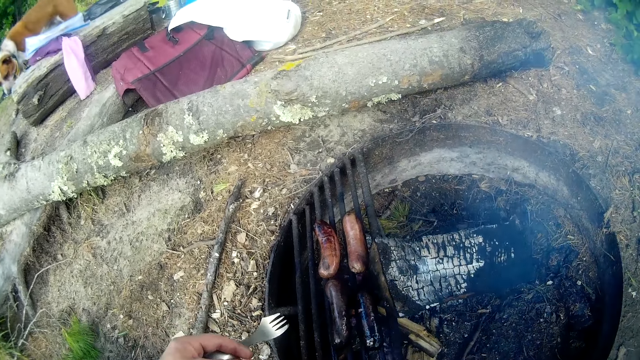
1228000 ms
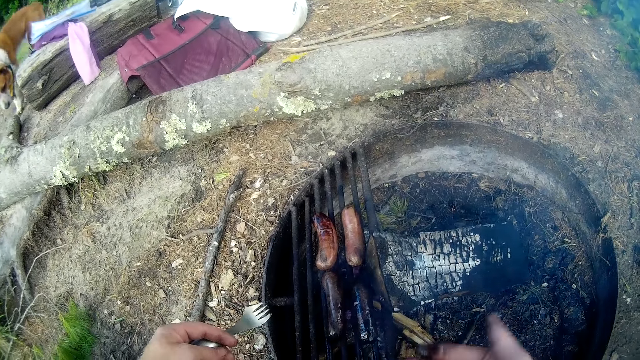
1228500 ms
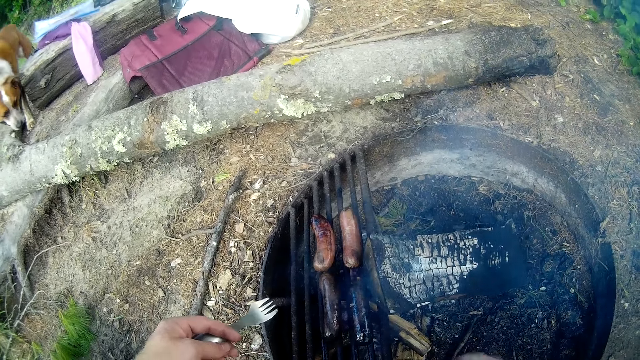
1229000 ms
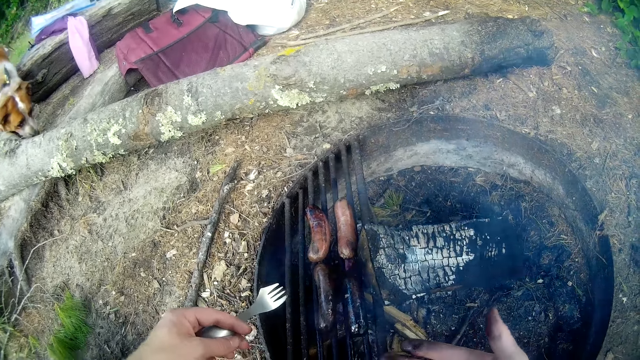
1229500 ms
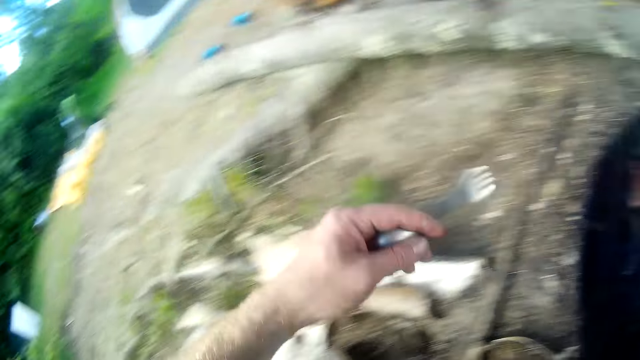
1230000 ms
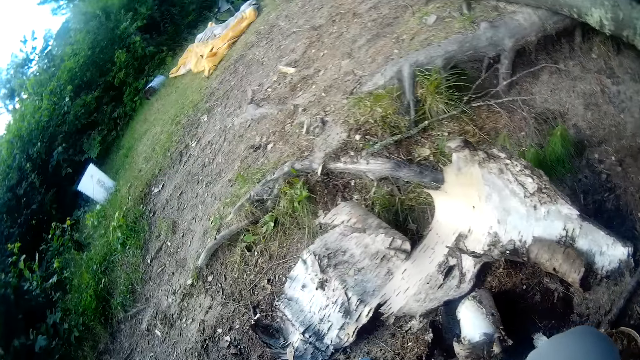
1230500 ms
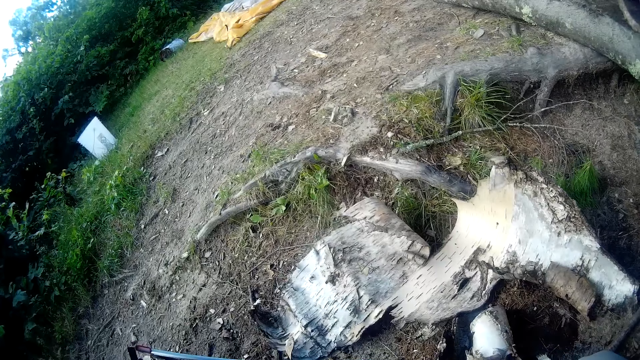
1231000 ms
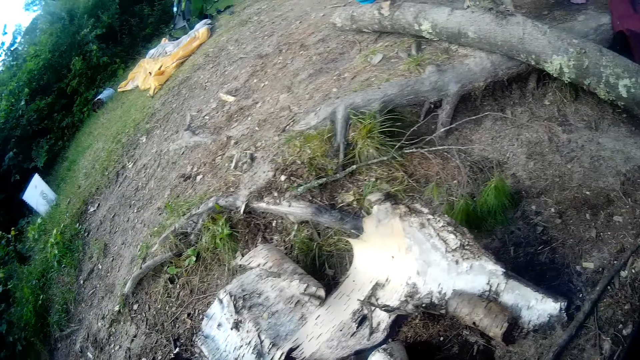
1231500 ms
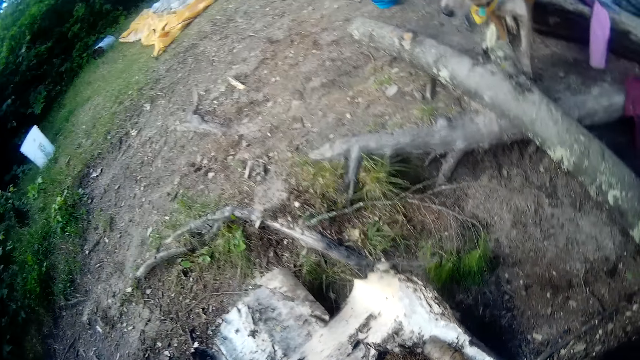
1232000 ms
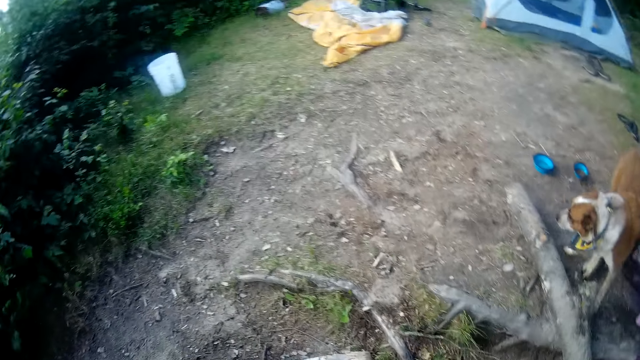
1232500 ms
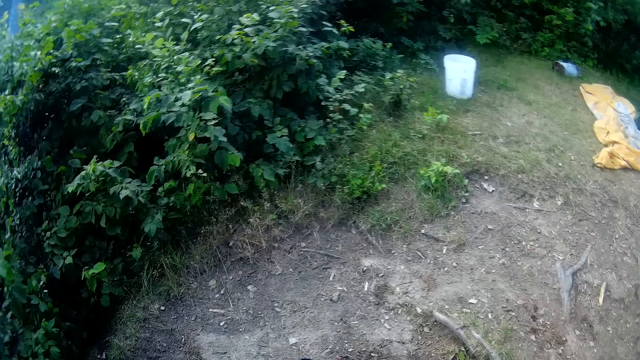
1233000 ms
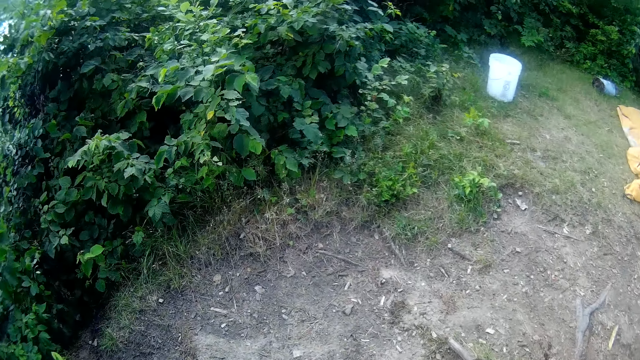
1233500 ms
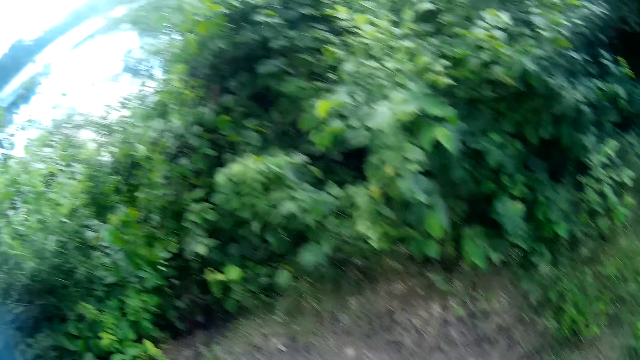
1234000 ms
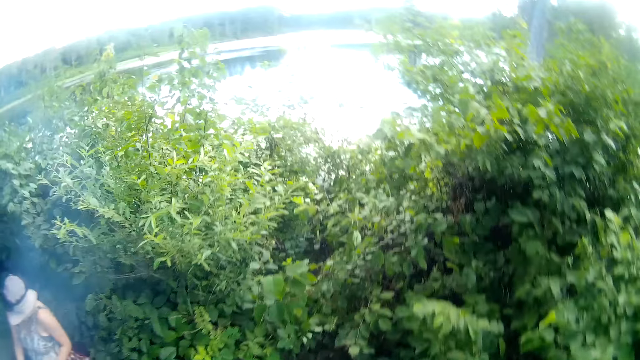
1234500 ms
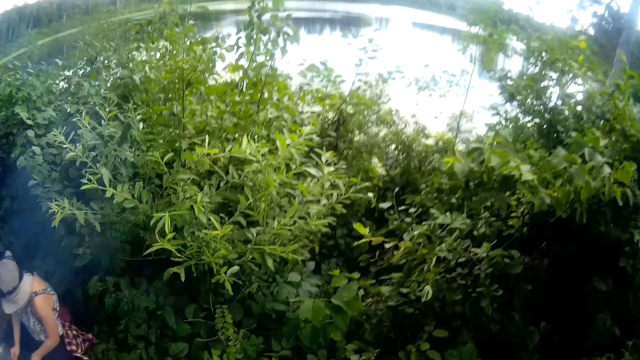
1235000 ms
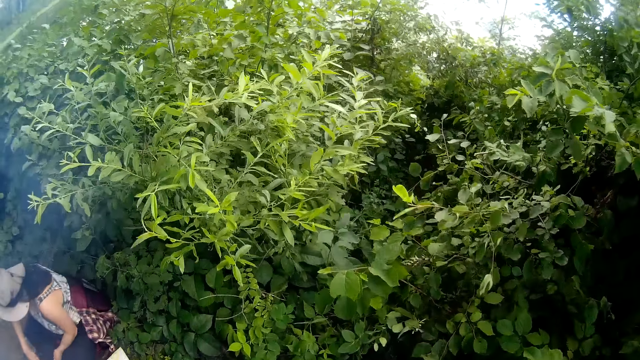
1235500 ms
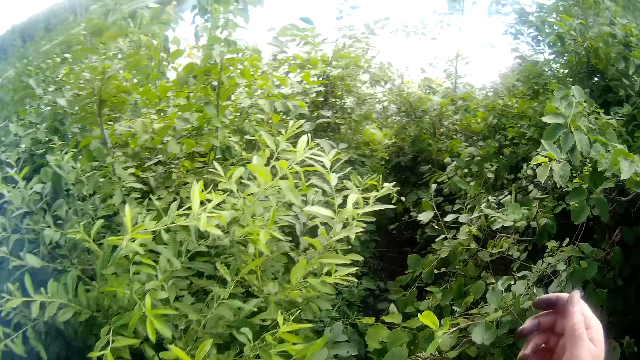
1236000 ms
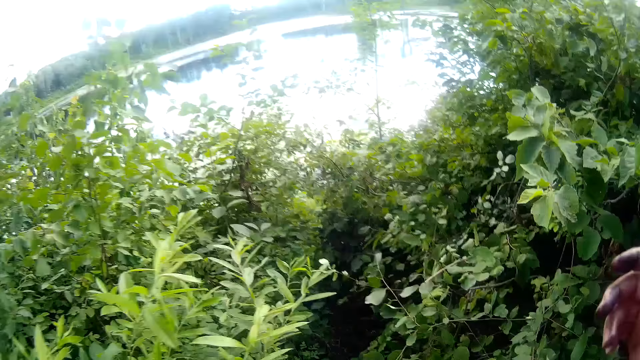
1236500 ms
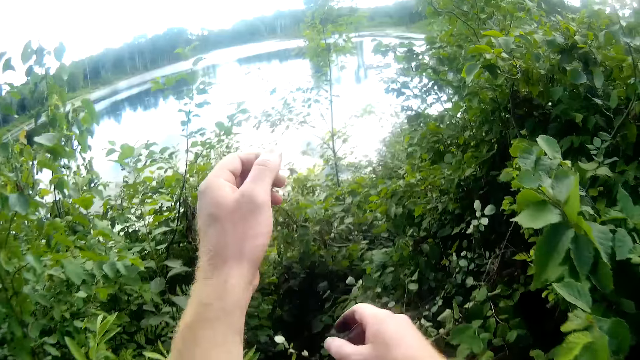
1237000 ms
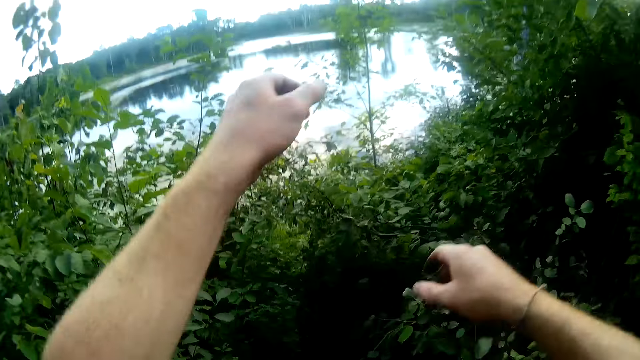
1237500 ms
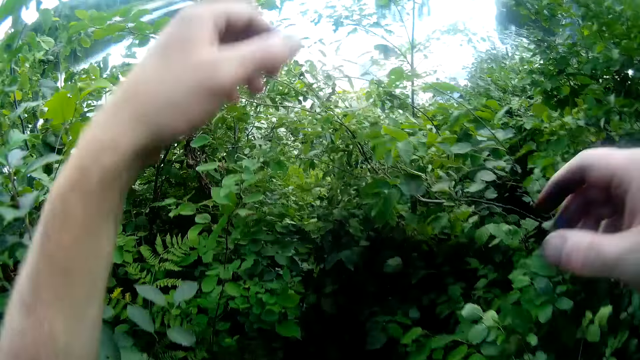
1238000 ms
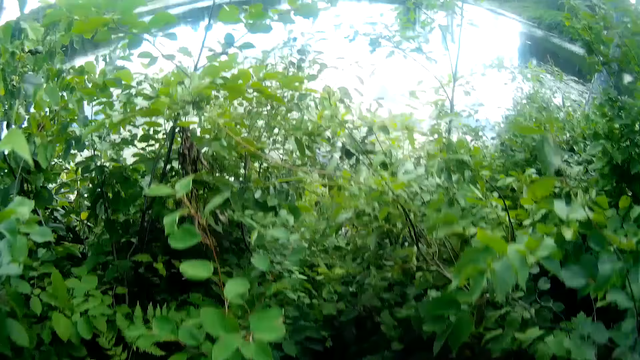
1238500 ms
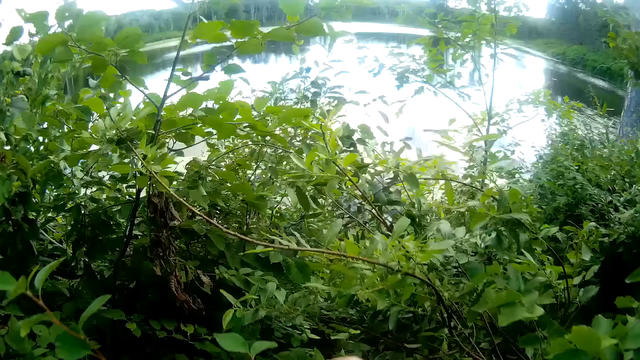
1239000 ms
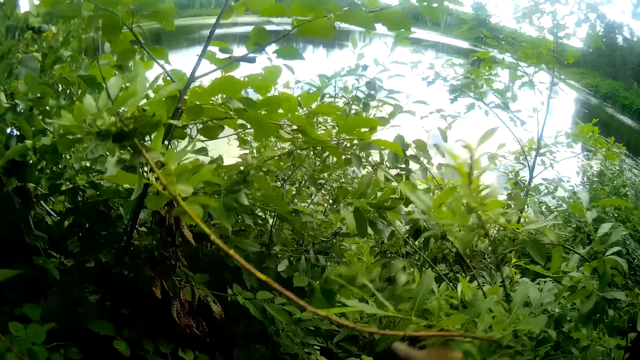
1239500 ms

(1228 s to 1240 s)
The camera wearer stands. They walk down to the lake.

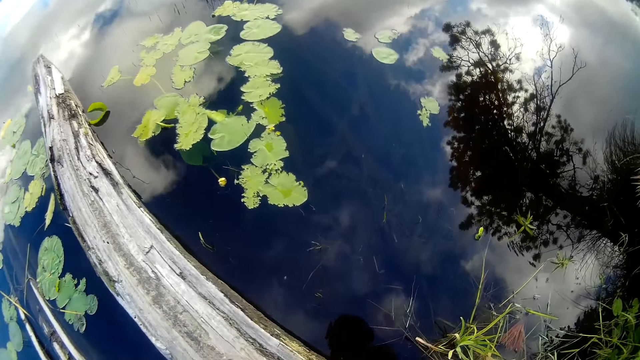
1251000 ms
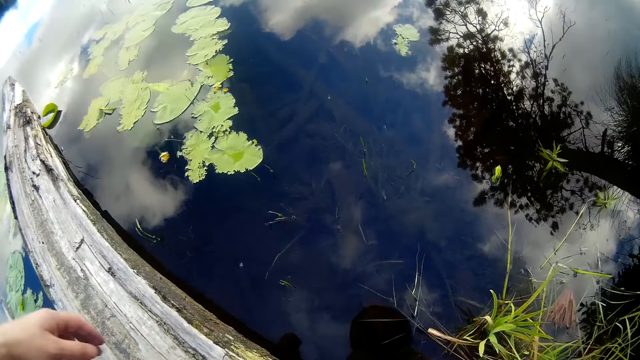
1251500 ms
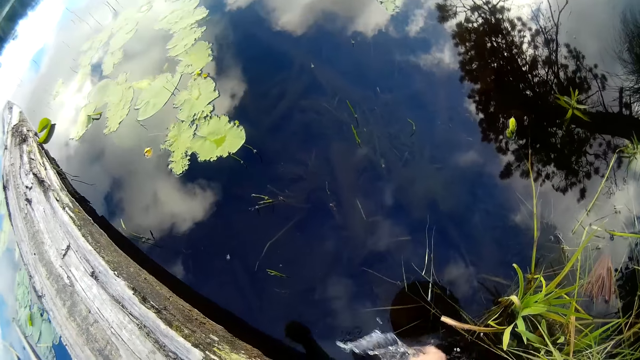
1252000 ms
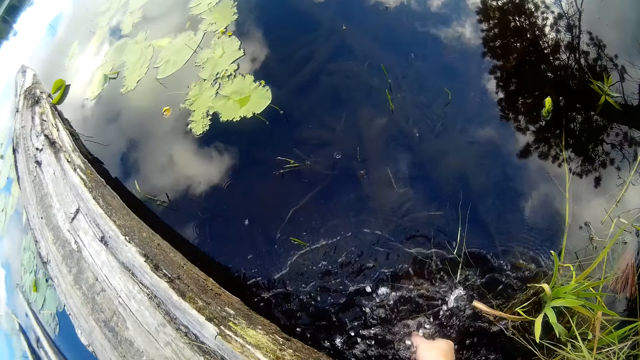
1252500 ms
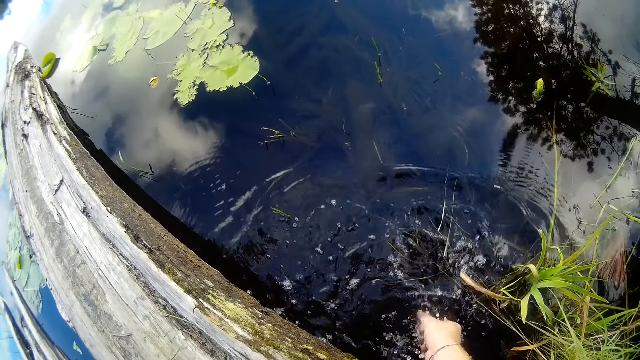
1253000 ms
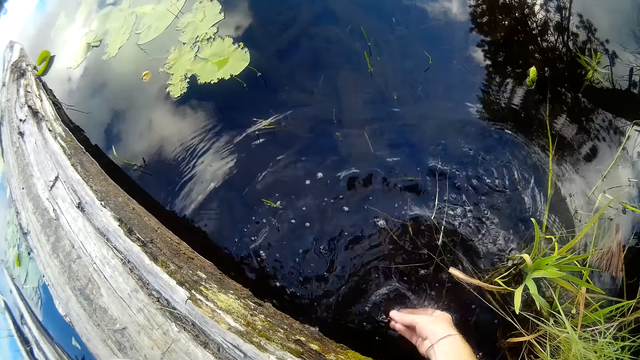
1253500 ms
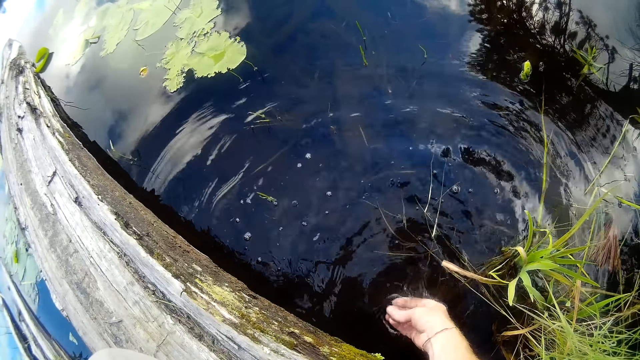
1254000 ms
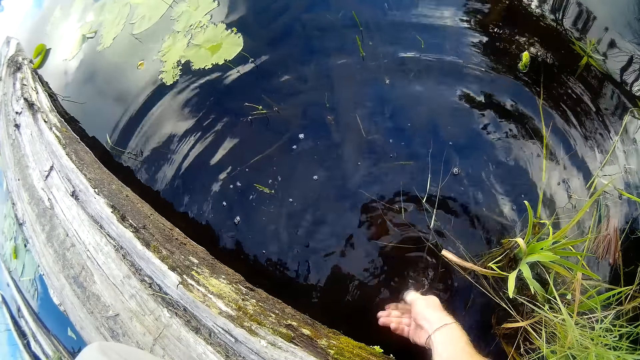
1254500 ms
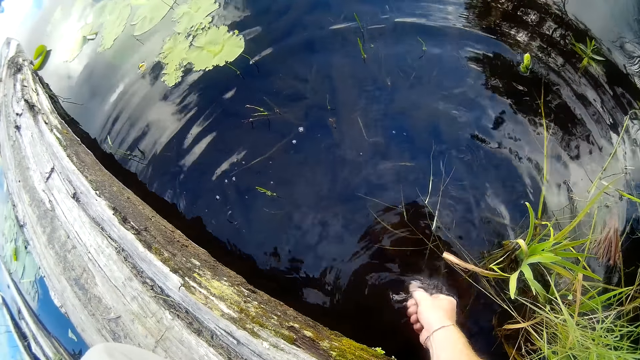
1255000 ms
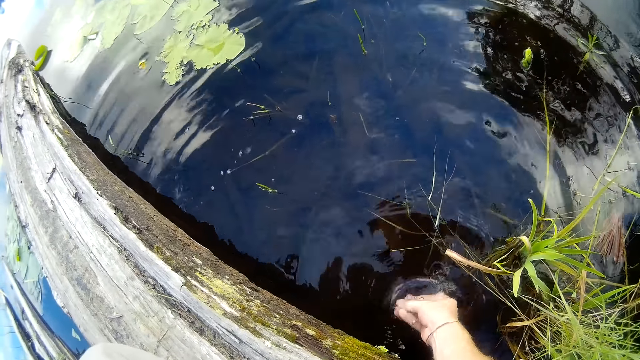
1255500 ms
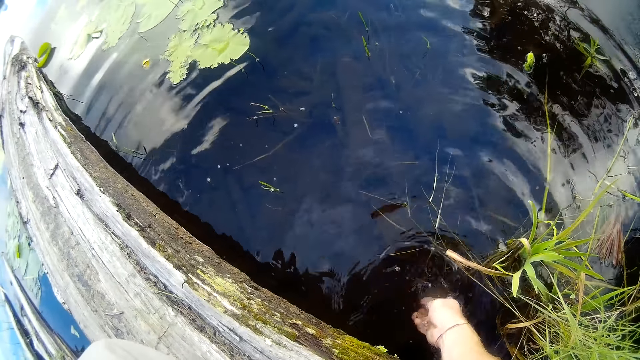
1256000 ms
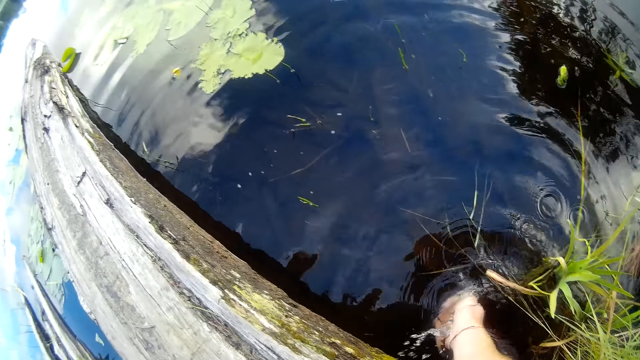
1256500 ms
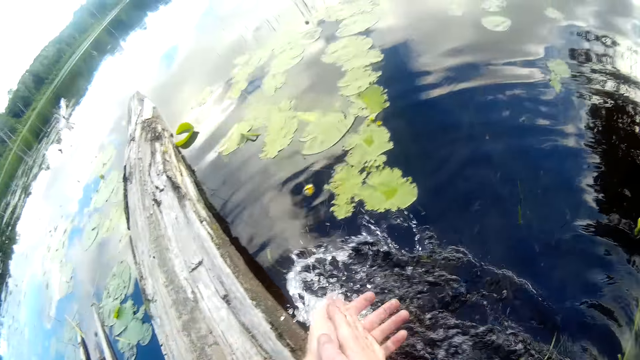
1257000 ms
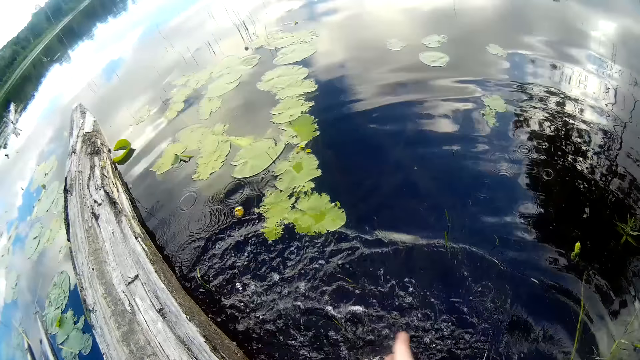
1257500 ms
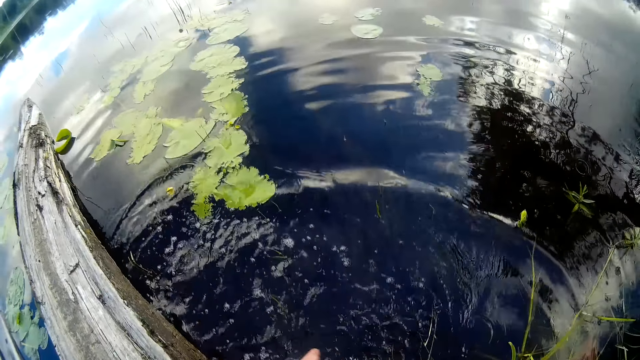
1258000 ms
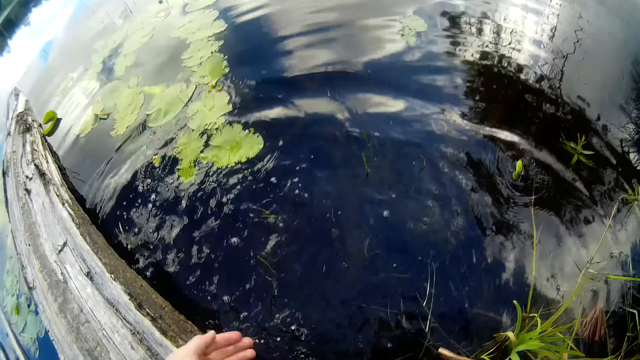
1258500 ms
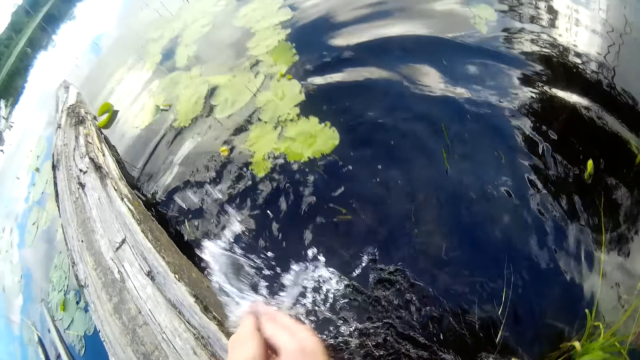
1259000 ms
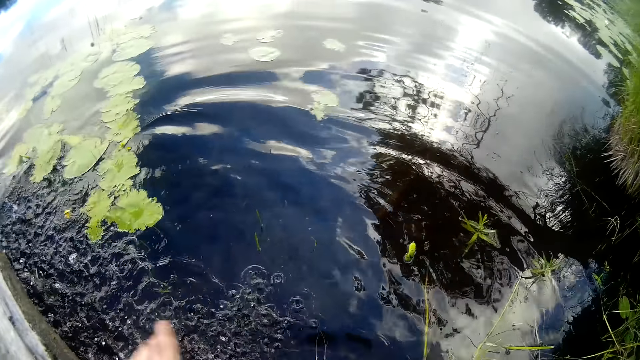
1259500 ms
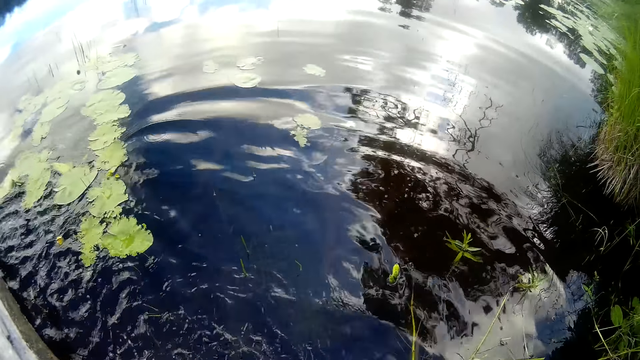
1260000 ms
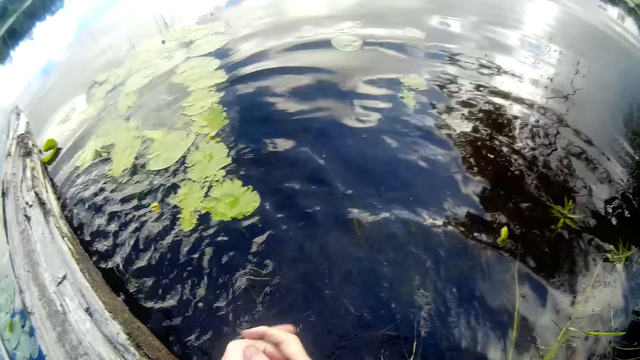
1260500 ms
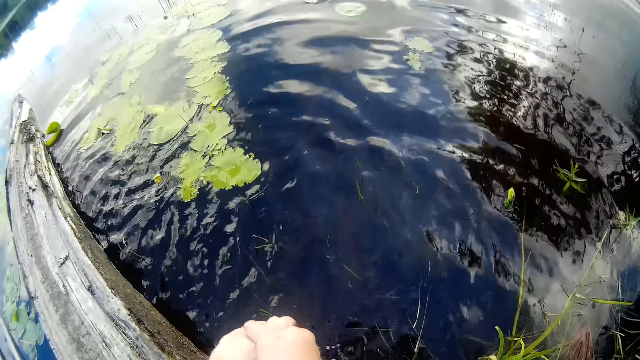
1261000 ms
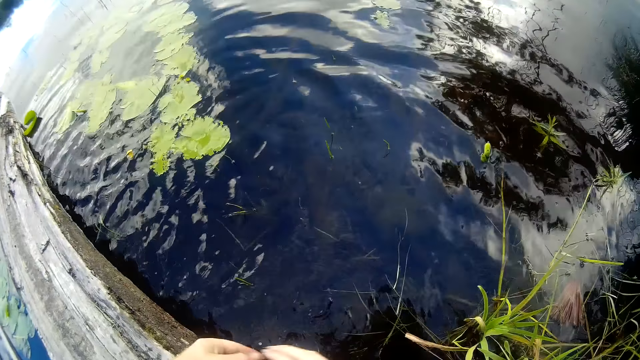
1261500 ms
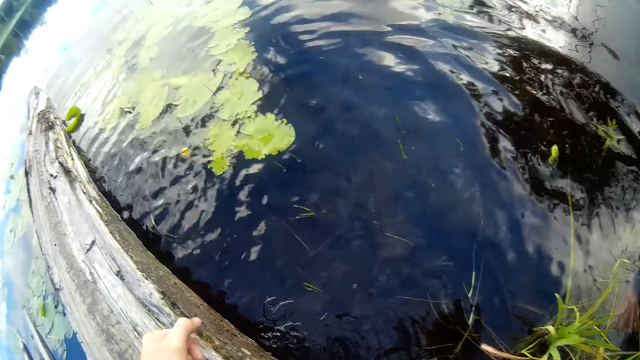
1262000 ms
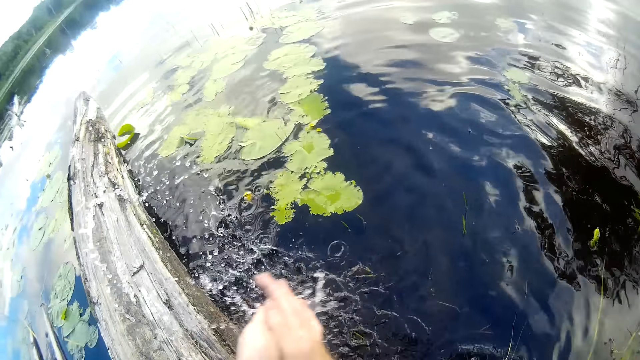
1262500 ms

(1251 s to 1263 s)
The camera wearer washes his hands in the lake or stream.
